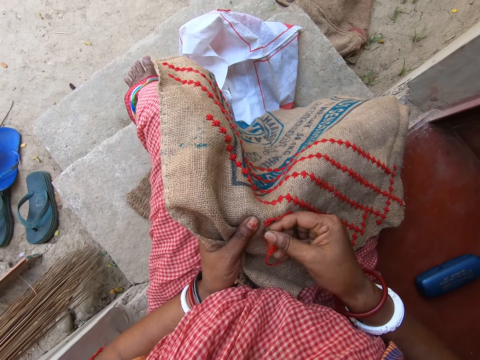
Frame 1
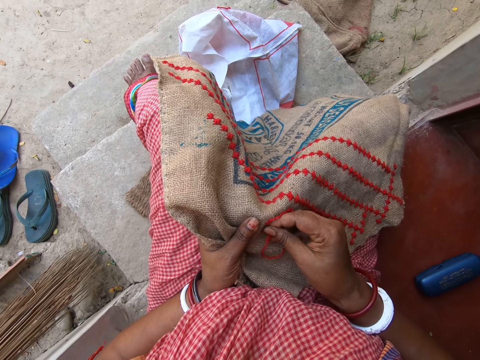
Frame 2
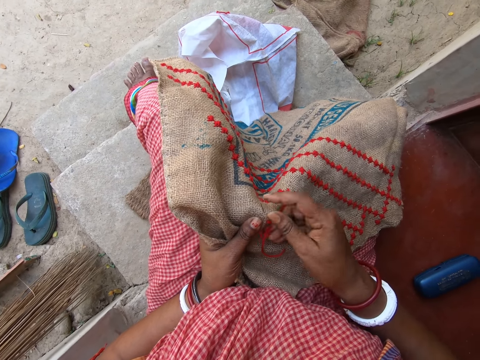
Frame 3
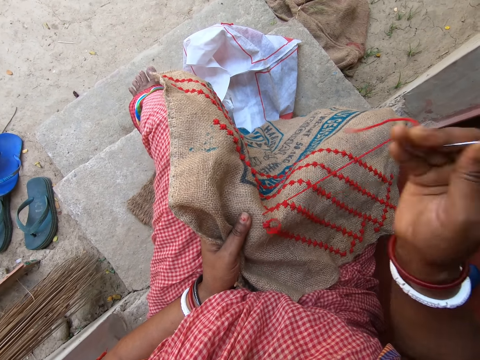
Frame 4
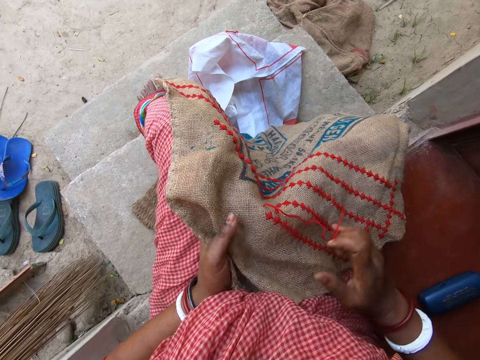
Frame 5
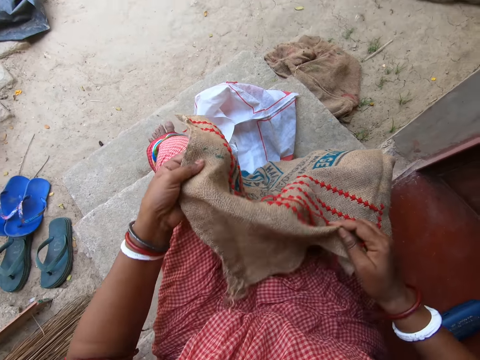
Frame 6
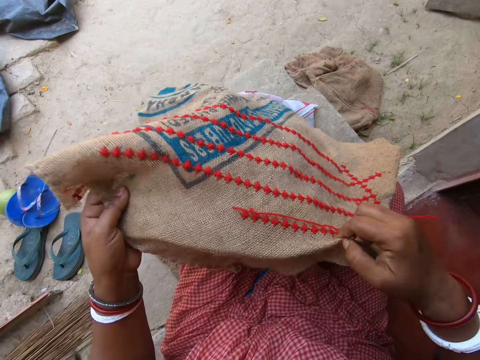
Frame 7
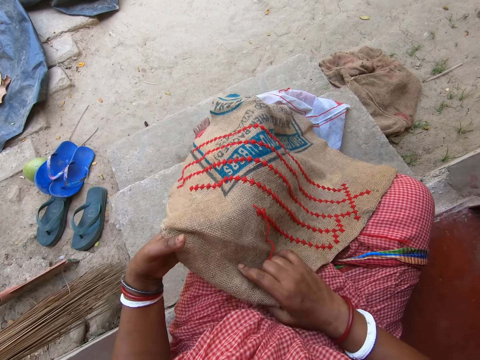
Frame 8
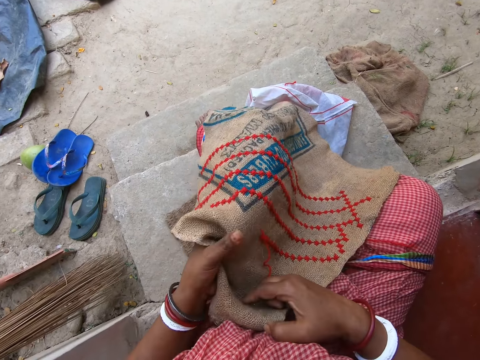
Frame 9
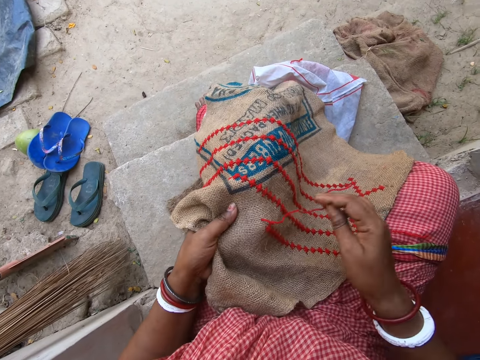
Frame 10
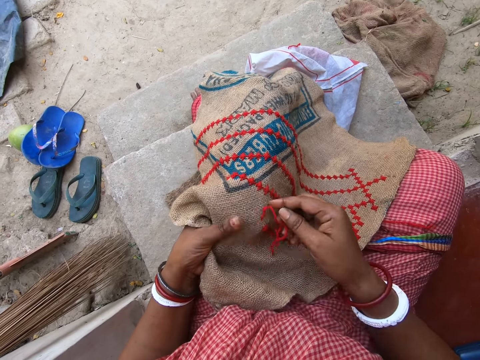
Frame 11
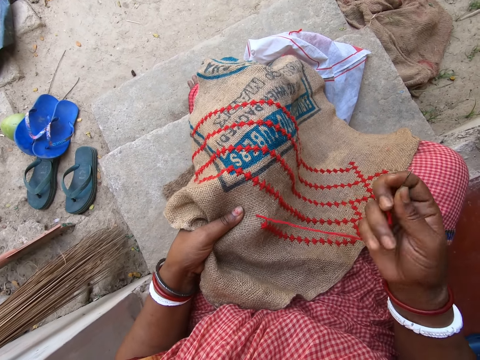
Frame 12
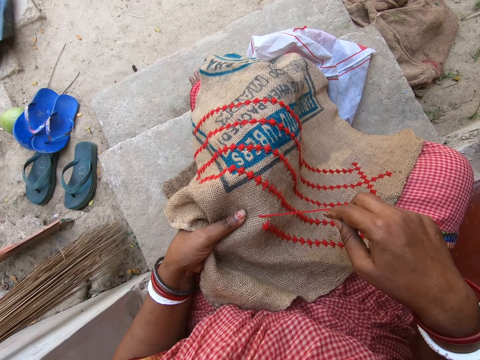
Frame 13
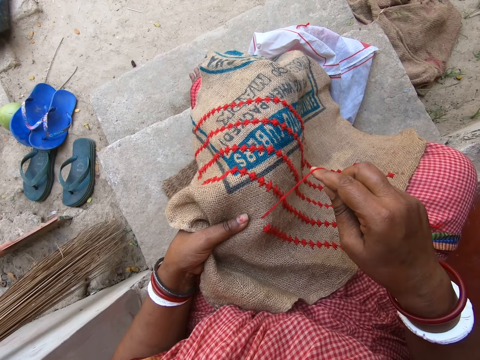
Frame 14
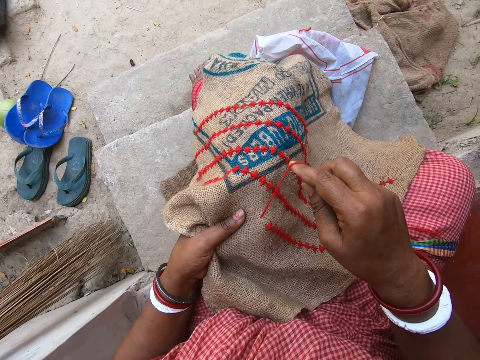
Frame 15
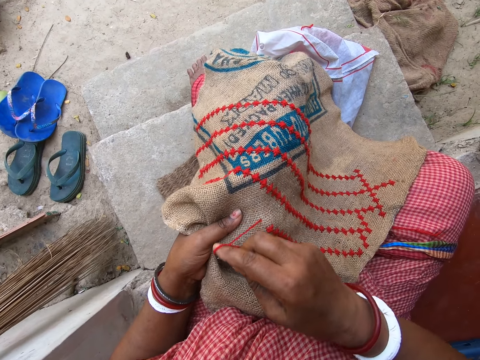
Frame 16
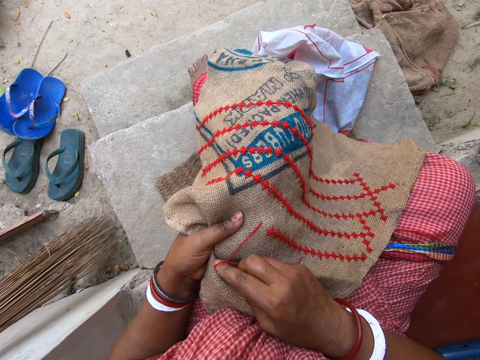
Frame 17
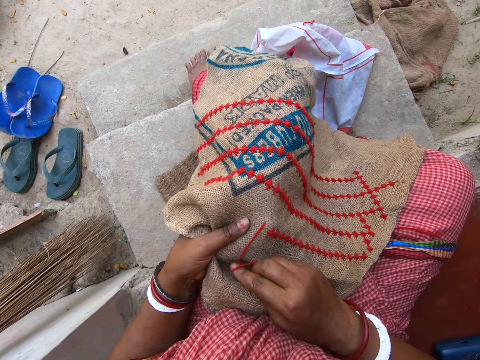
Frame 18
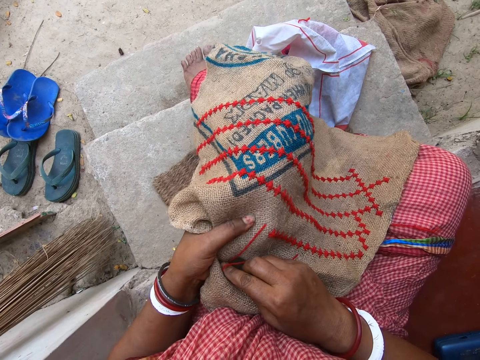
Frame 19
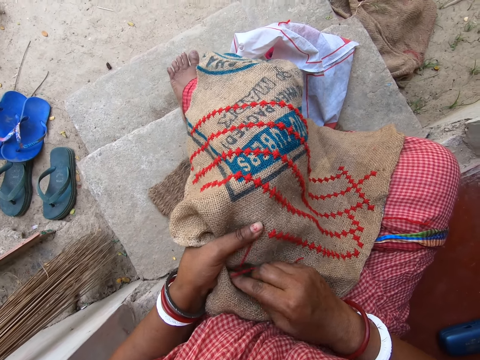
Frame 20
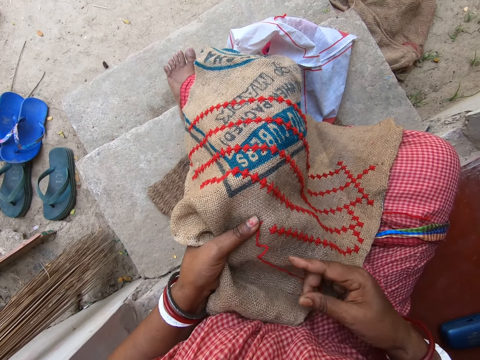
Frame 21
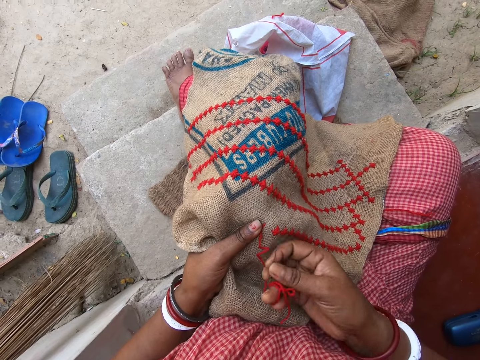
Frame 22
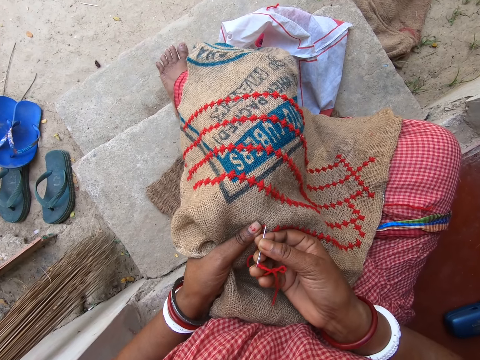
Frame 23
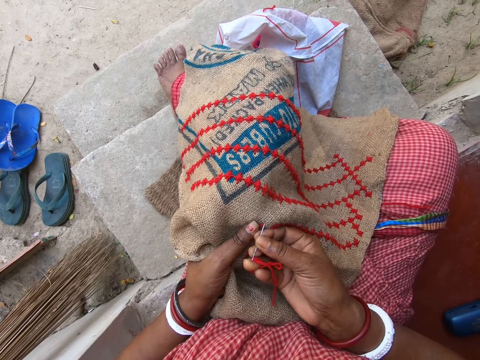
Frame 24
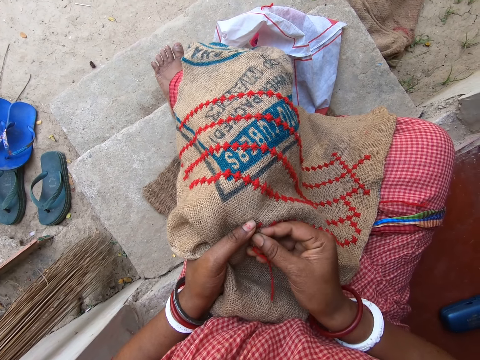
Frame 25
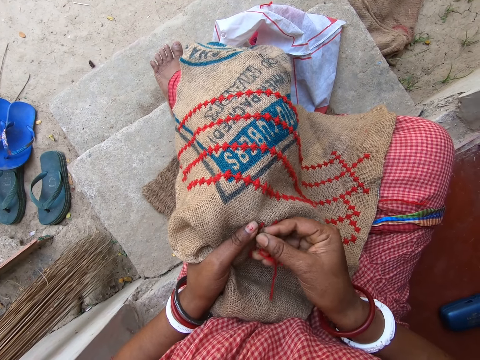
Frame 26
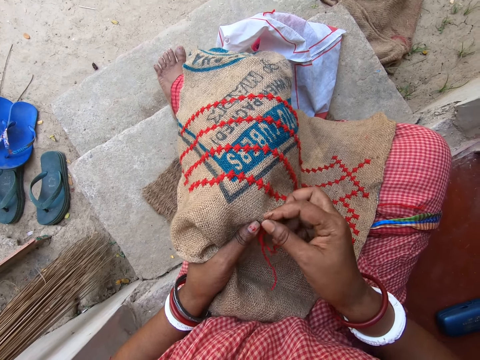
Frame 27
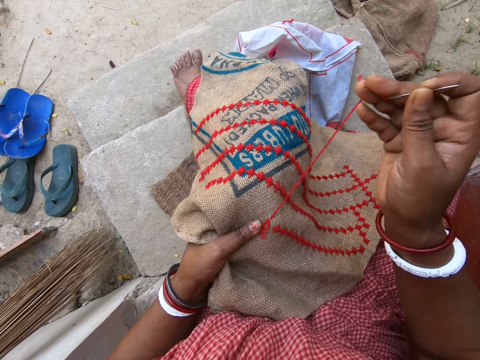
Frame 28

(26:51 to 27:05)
The camera wearer holds the fabric on her legs with both hands. She picks up the fabric from her legs with both hands. She places the fabric on her legs with both hands. She adjusts the fabric on her legs with both hands. She holds the fabric on her legs with her left hand. She adjusts the sewing thread. She dusts off the fabric on her legs with her right hand. She twists the thread on the fabric with her right hand. She holds the needle on the fabric with her left hand. She sews a pattern on the fabric with the threaded needle in her right hand.

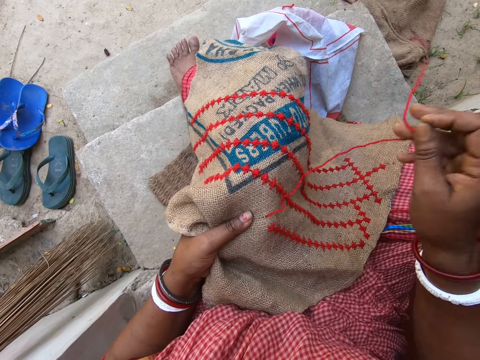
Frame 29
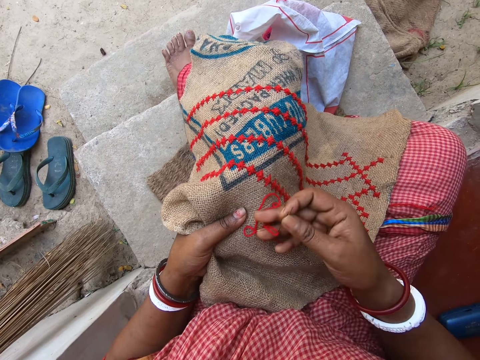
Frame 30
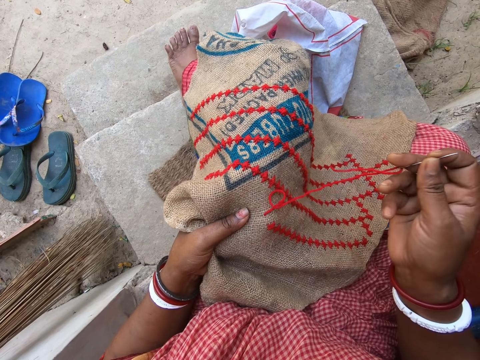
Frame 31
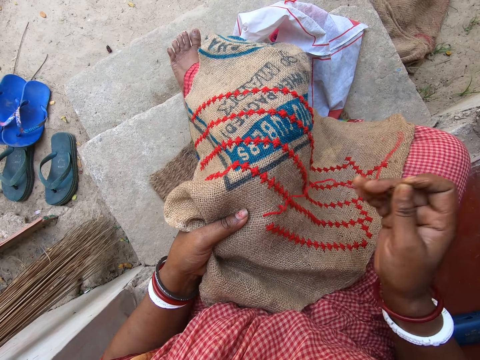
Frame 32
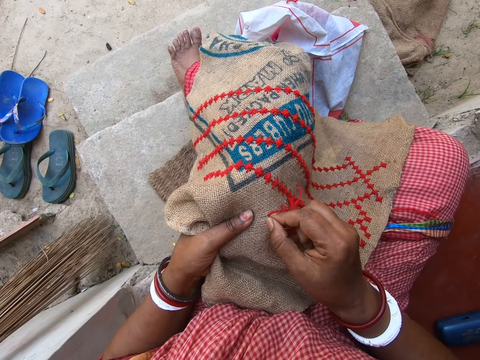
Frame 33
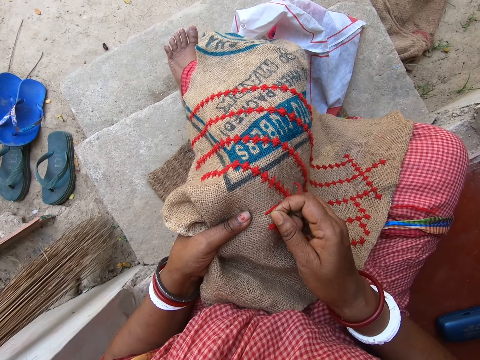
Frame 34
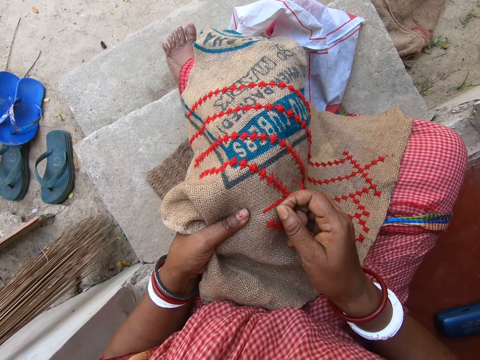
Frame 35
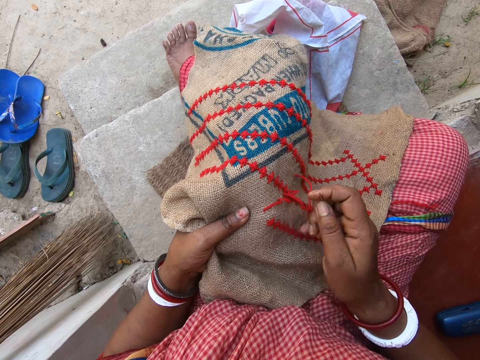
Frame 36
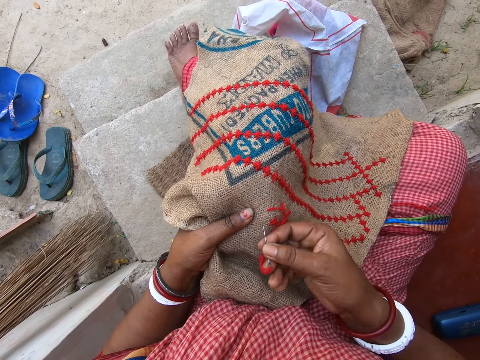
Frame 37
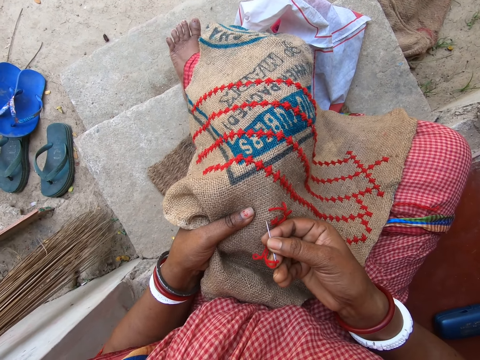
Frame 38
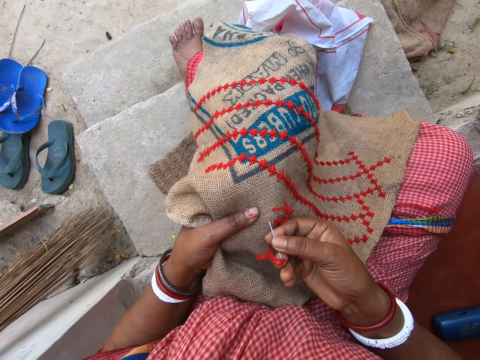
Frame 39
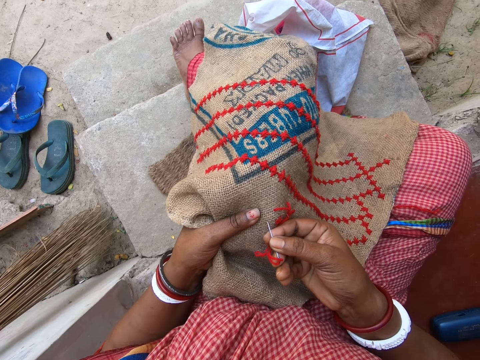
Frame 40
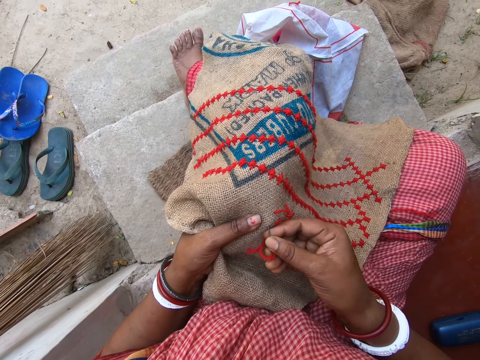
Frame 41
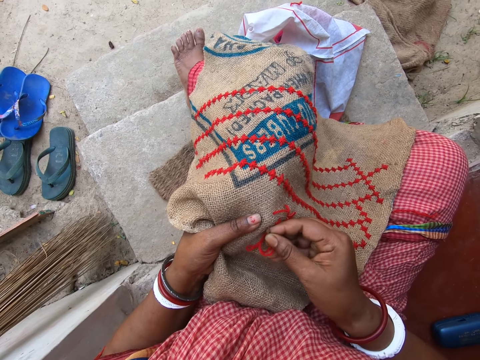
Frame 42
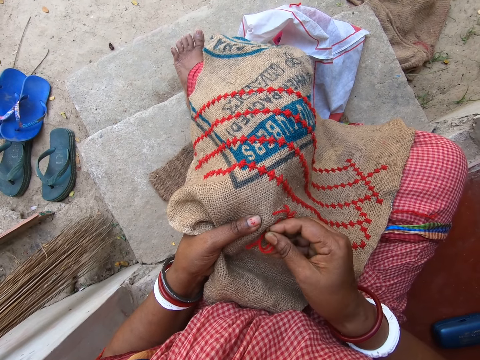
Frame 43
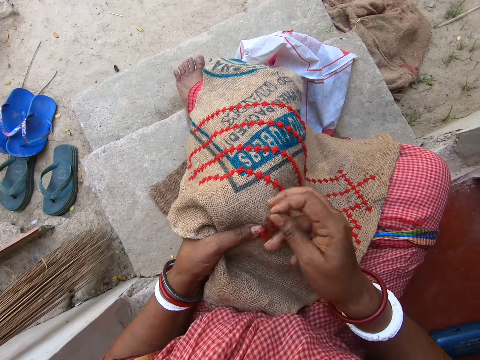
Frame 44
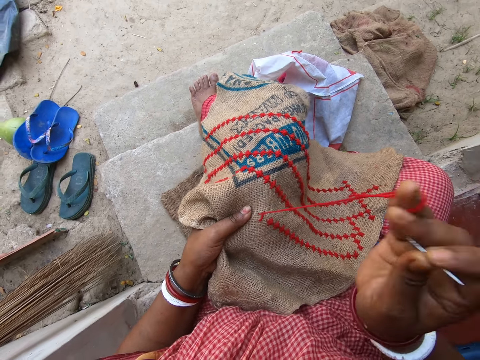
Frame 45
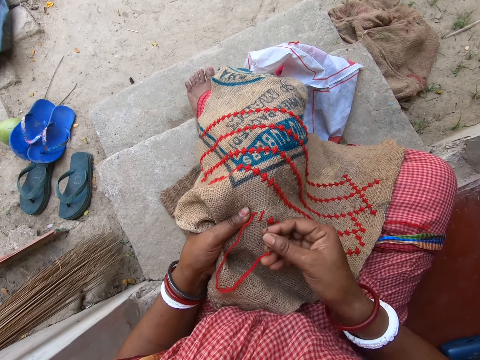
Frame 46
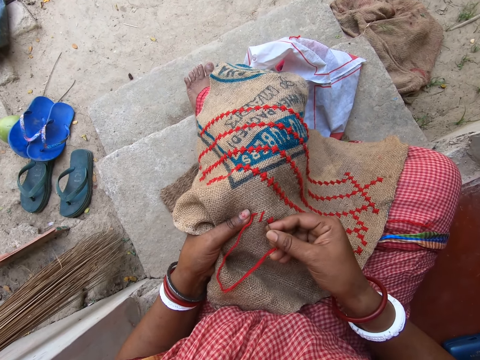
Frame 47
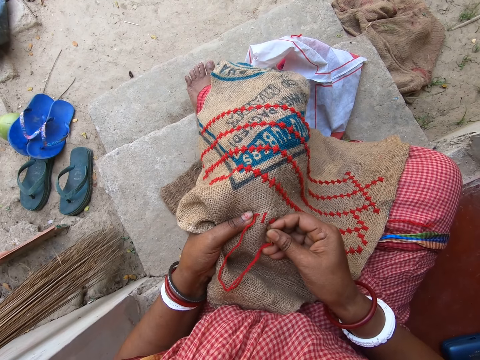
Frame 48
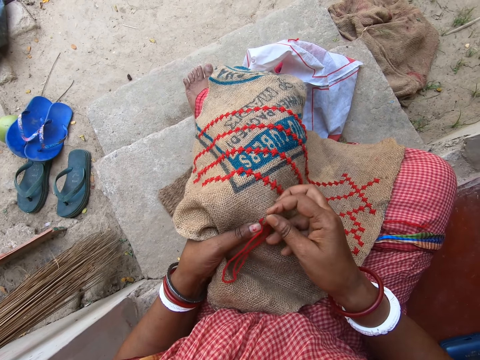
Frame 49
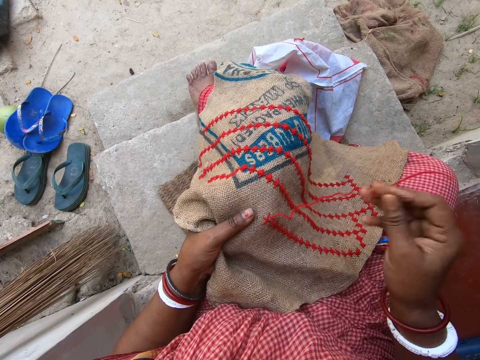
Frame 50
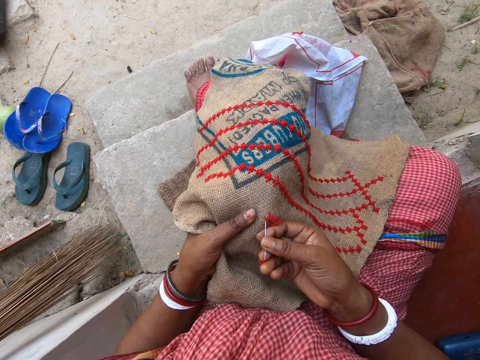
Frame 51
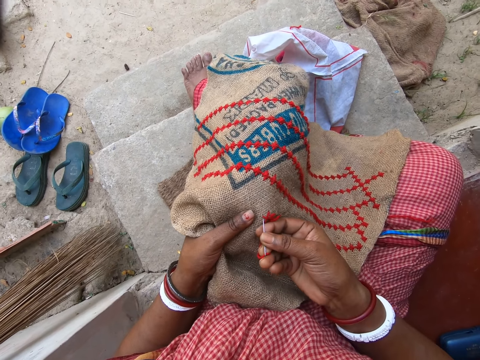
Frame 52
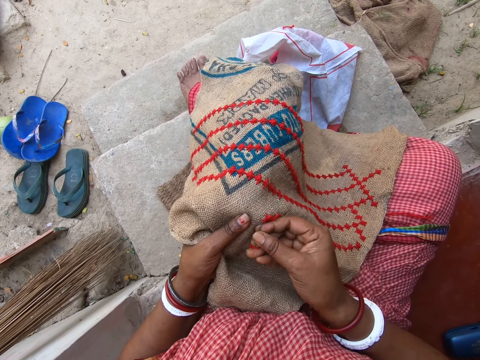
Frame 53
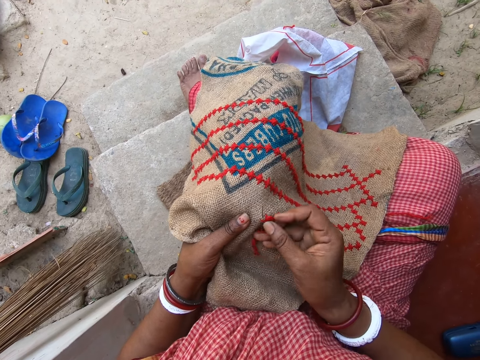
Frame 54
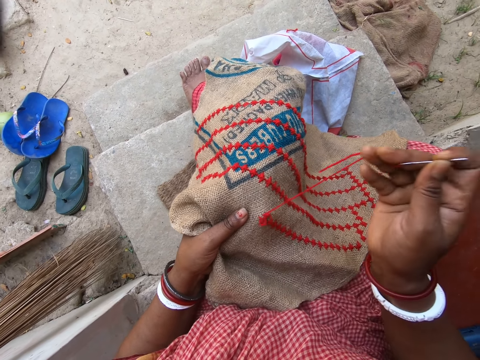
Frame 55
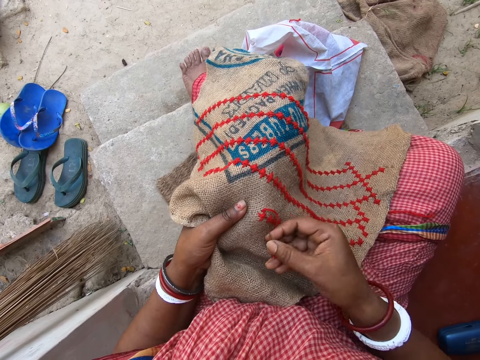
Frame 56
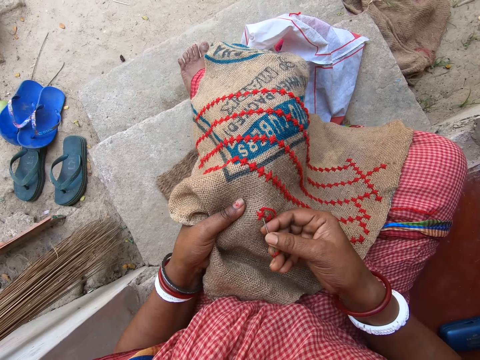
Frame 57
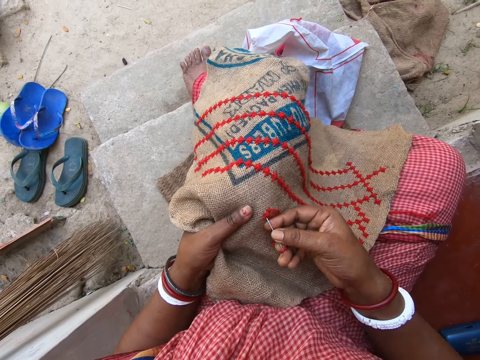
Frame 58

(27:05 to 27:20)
The camera wearer dusts off the fabric on her legs with her right hand. She pushes the sewing thread. She pulls wool in the fabric with her right hand. She sews a pattern on the fabric with the threaded needle in her right hand. She sews. She inserts the needle. She sews.
